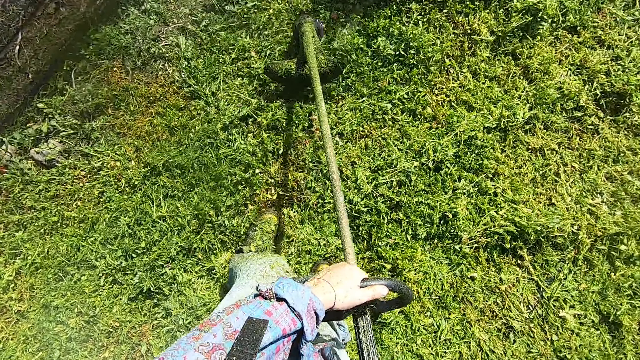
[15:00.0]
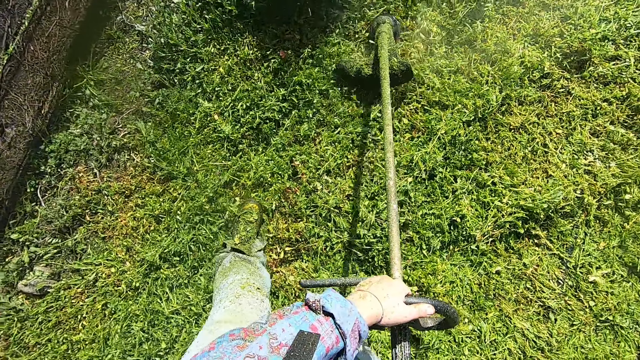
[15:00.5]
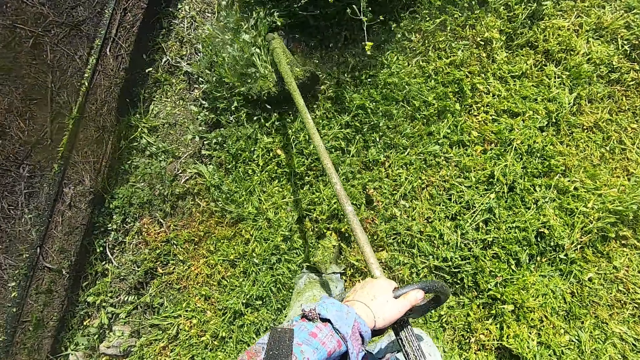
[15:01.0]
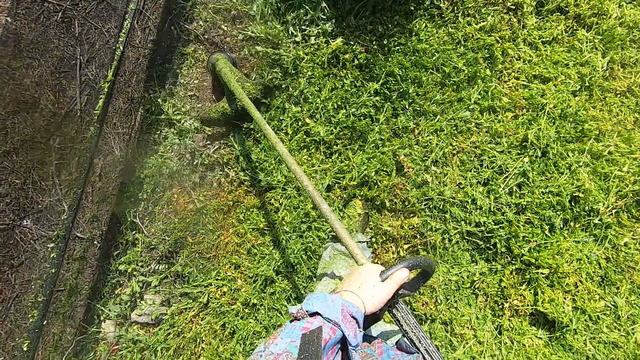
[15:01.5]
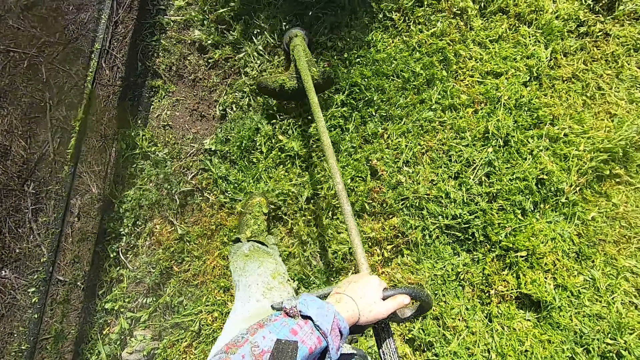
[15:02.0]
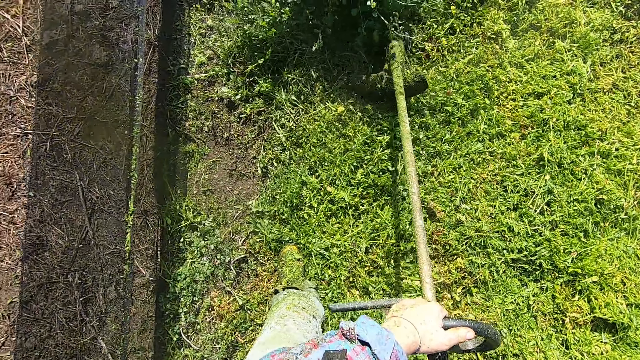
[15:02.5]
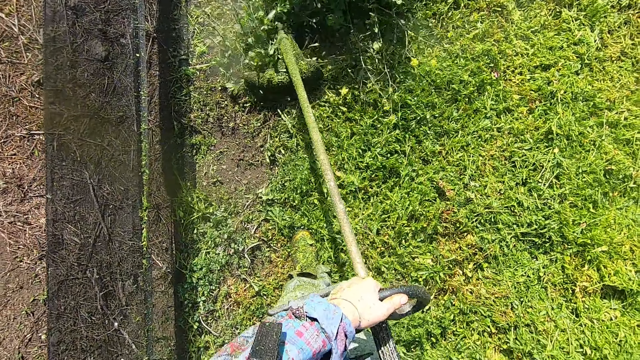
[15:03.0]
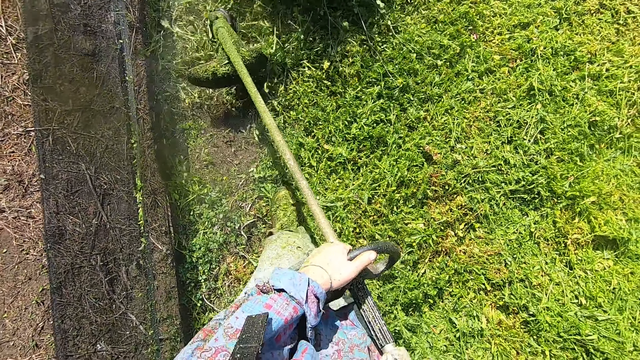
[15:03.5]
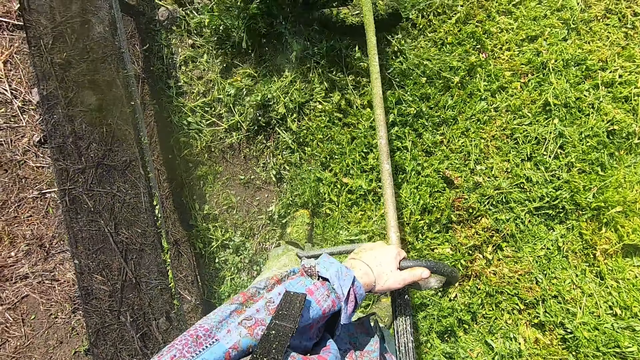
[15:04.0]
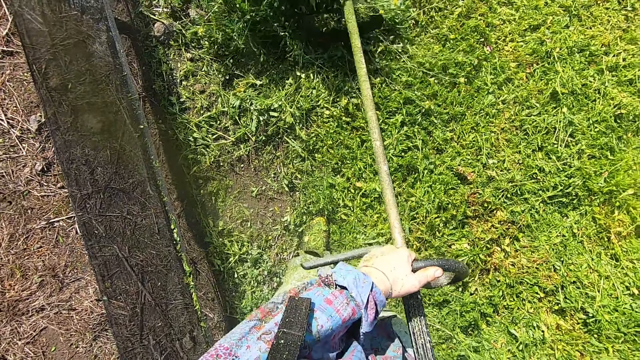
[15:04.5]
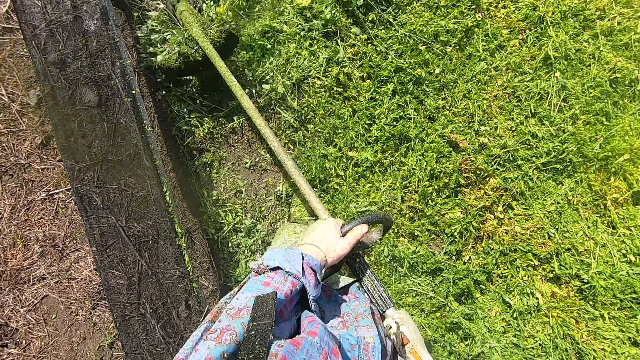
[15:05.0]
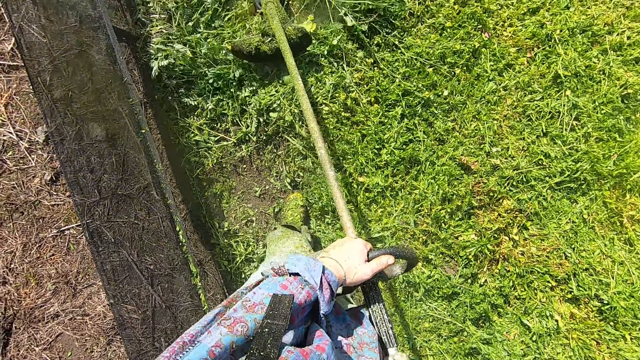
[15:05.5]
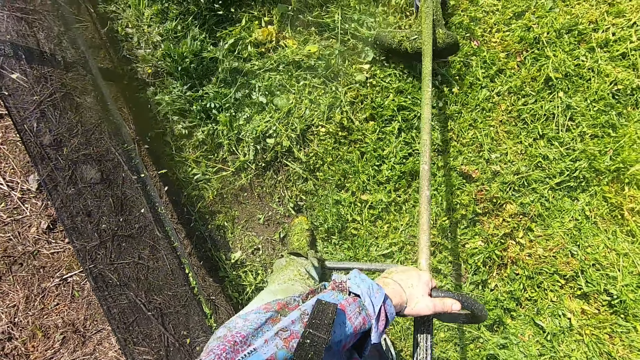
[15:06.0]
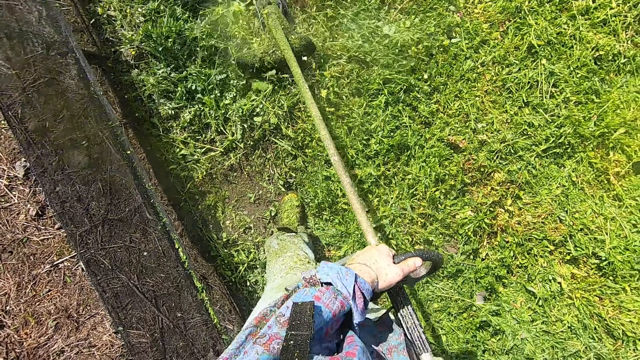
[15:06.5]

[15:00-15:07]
The camera wearer turns around with a lawn mower. They cut grass with the lawn mower.

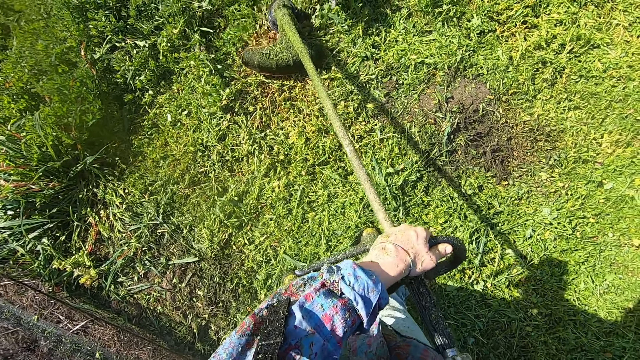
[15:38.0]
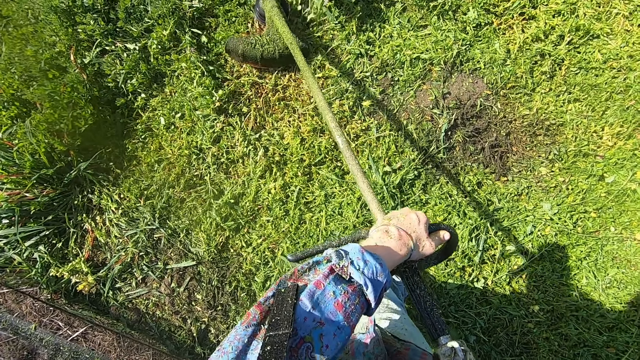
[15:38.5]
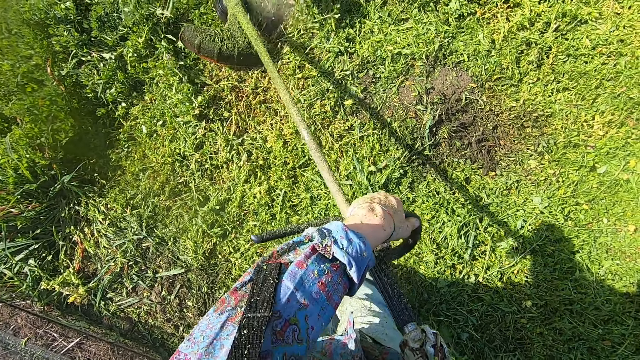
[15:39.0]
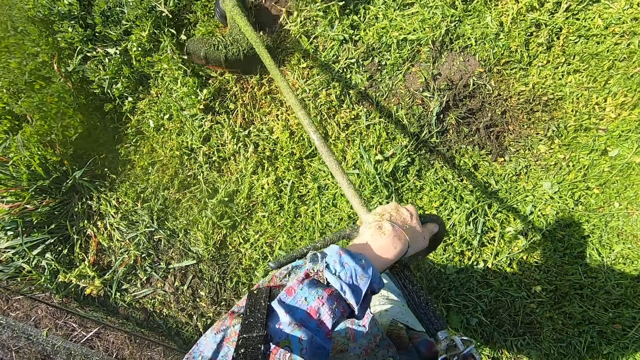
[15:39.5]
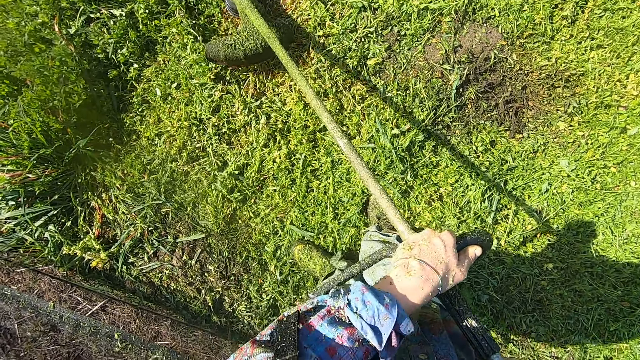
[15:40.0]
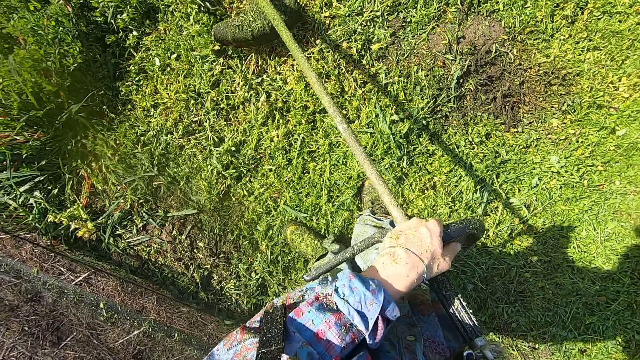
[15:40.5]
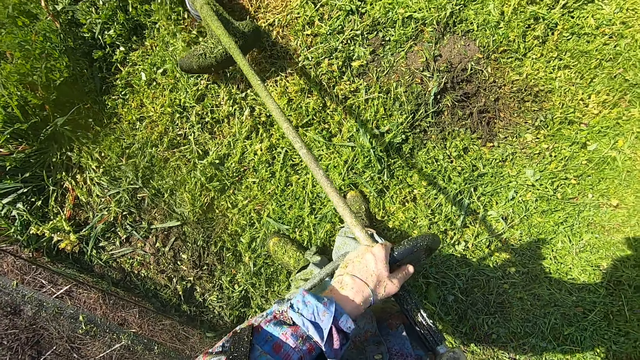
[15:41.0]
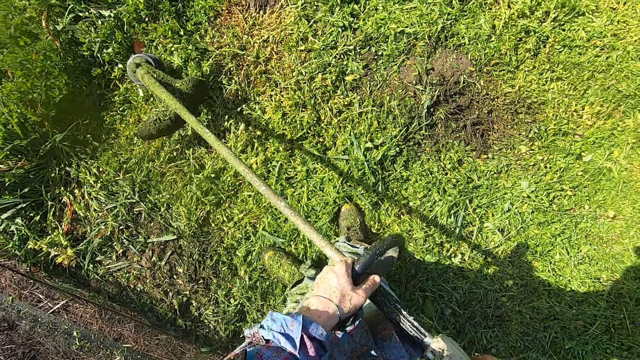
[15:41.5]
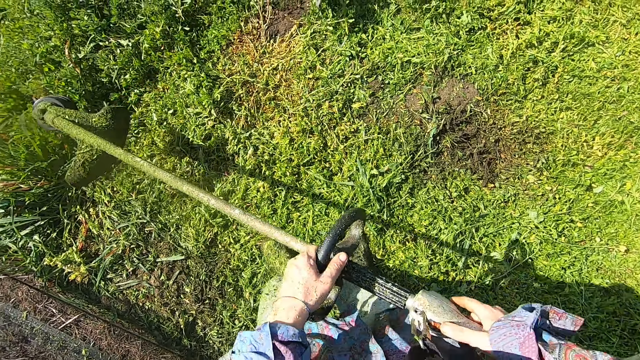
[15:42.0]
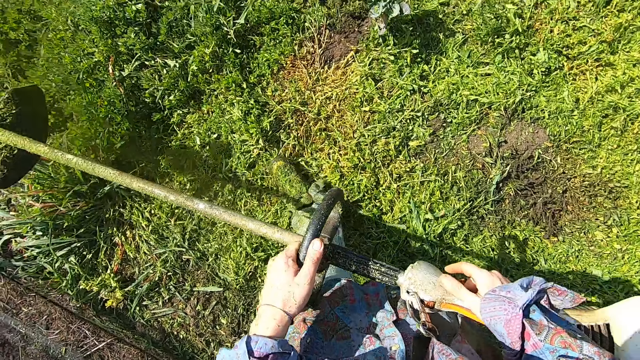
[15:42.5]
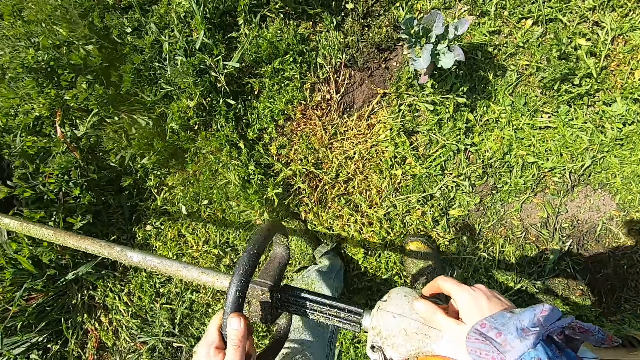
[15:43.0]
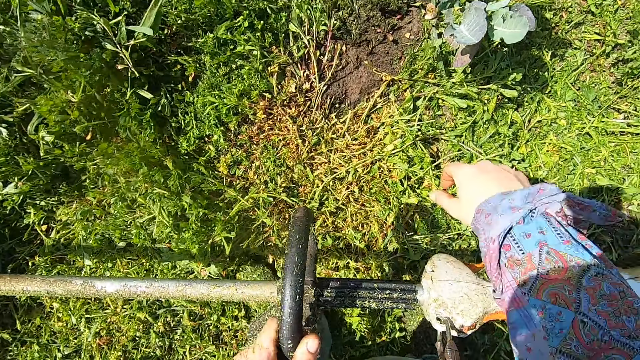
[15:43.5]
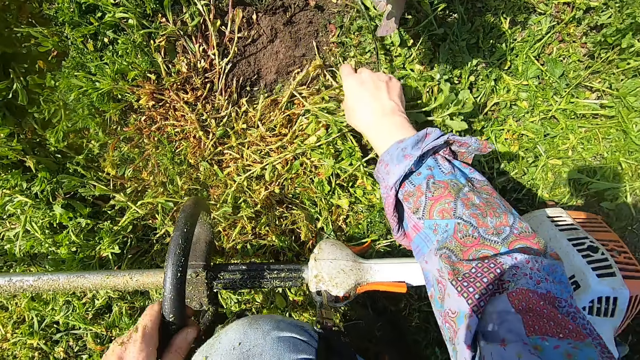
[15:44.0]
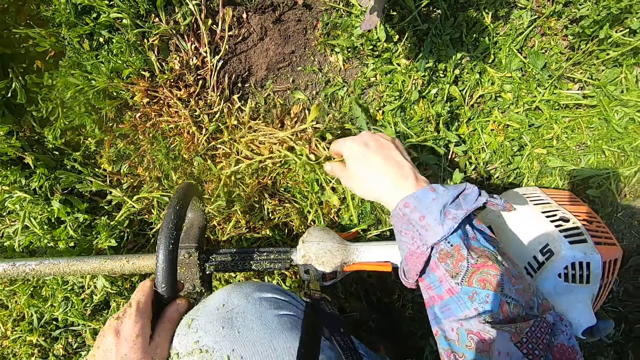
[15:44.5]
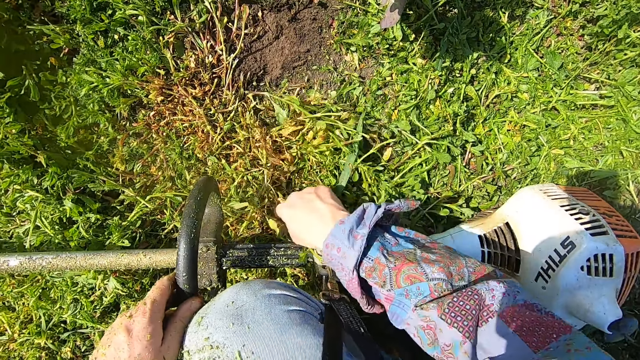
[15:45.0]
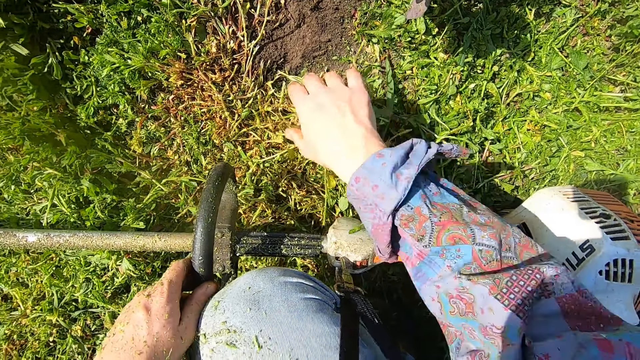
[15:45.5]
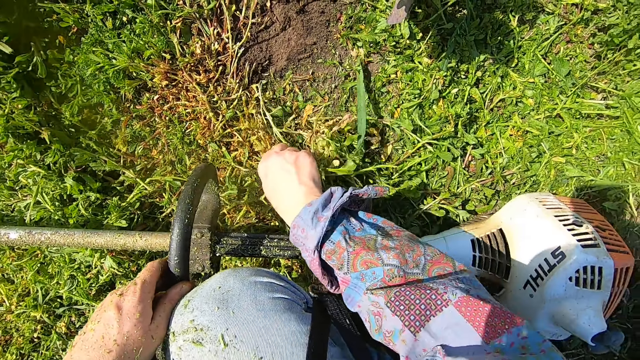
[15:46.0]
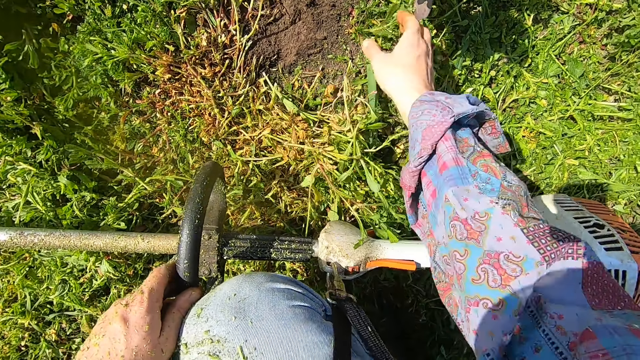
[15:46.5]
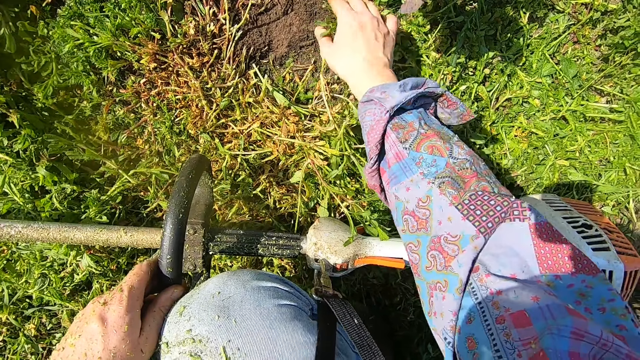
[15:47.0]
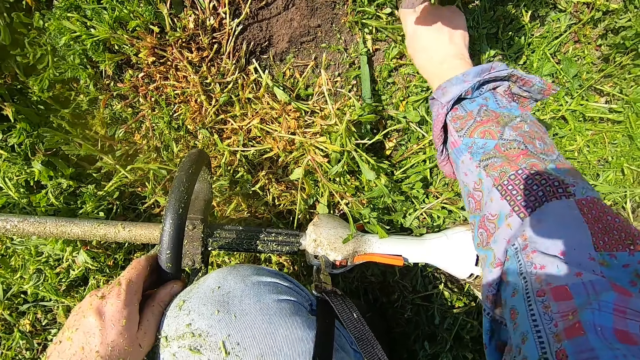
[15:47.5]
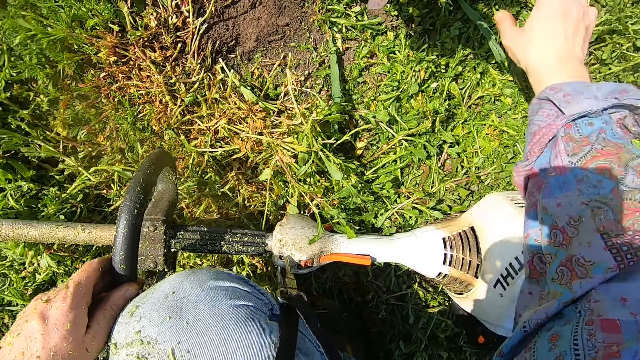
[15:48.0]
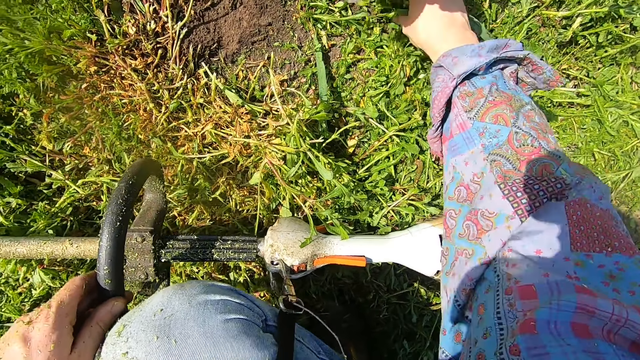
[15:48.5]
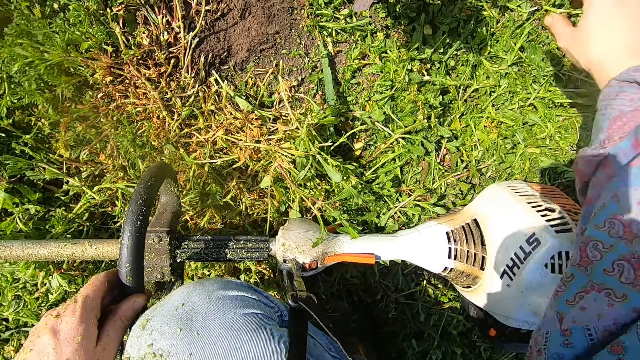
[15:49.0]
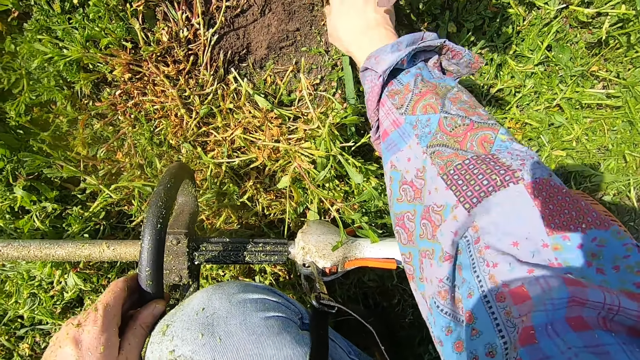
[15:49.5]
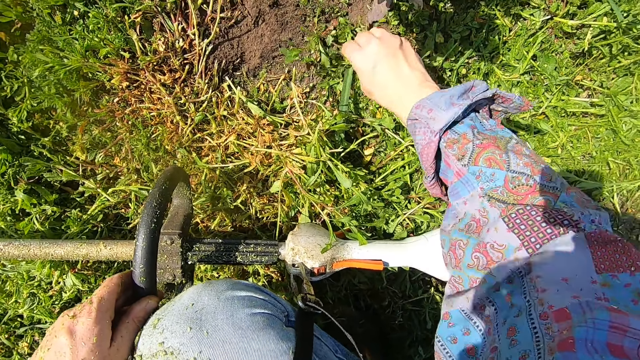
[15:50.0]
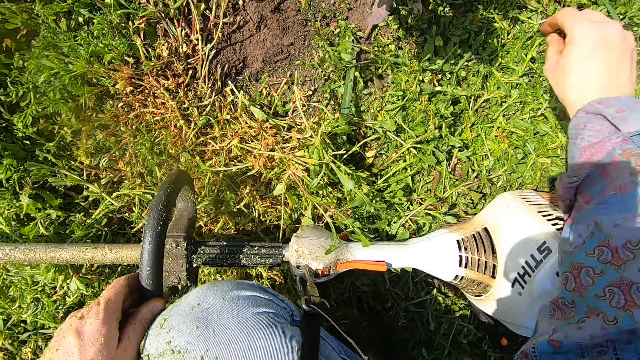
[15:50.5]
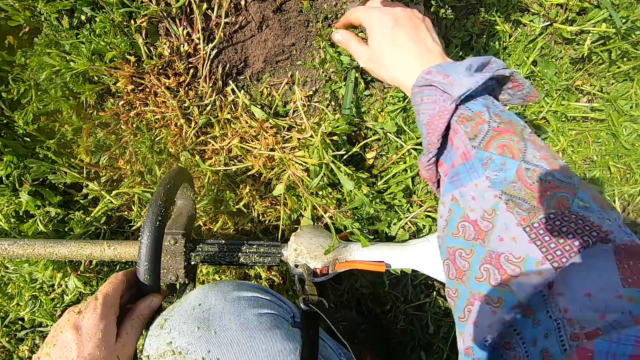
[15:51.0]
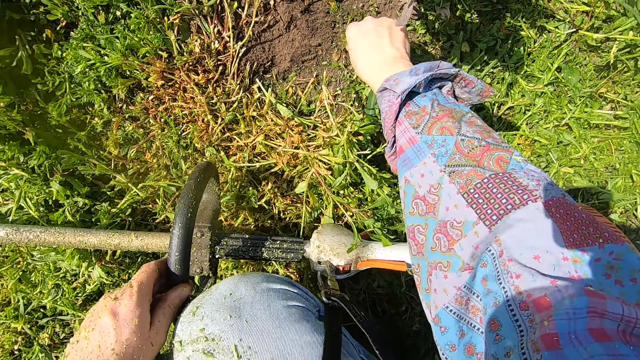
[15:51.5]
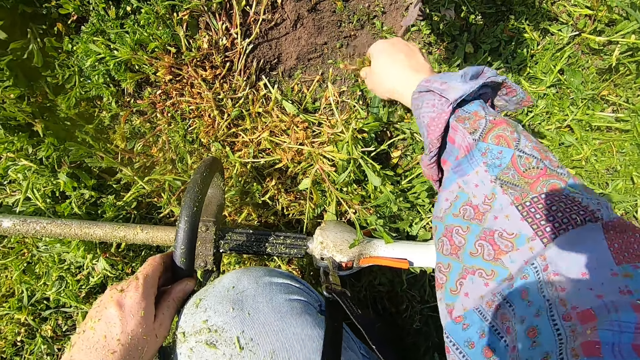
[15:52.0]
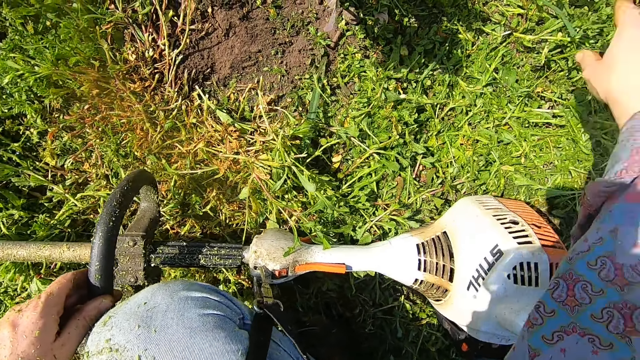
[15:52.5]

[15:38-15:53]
The camera wearer stops cutting the grasses. They raise the grass trimmer above the ground. They move forward with a lawn mower. They bend towards the ground. They uproot grasses from the ground in the lawn. They pick grass with the hand.
